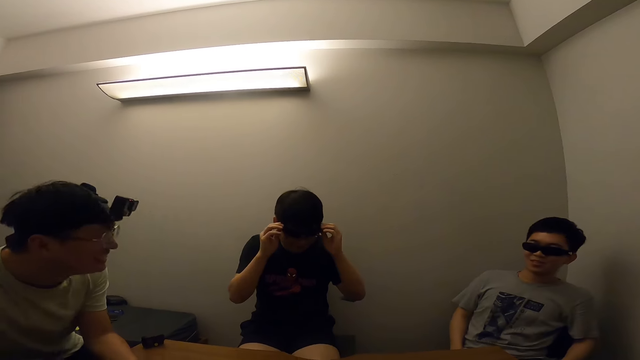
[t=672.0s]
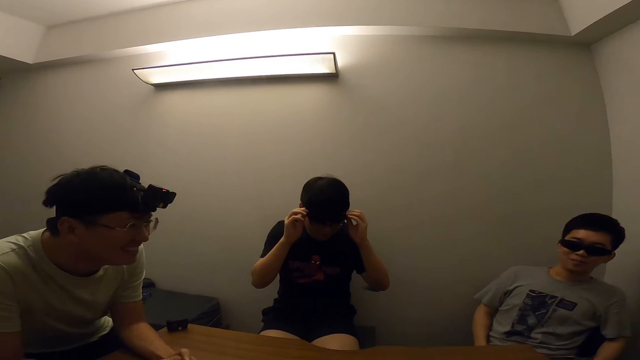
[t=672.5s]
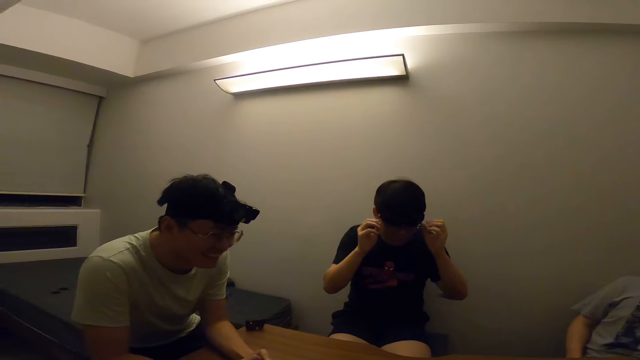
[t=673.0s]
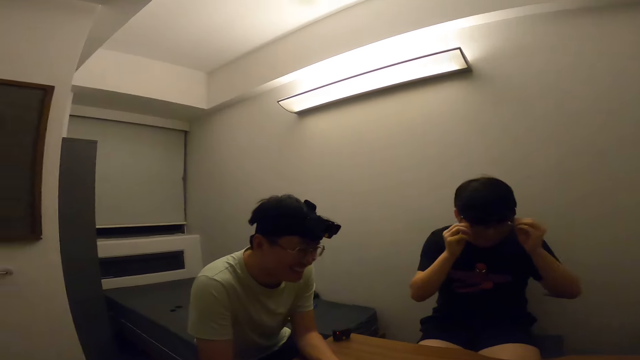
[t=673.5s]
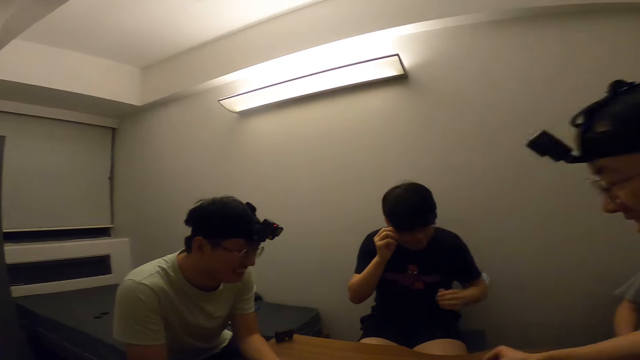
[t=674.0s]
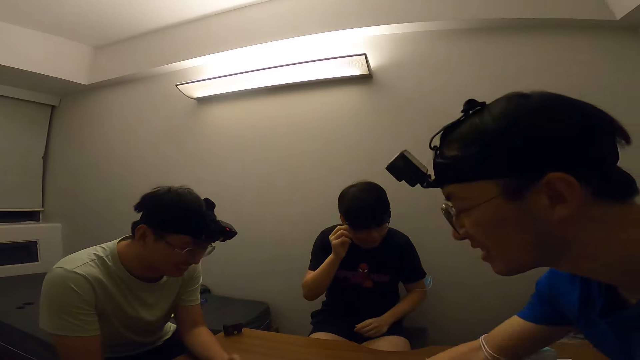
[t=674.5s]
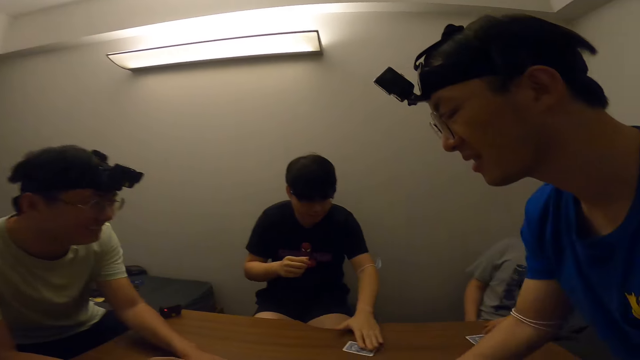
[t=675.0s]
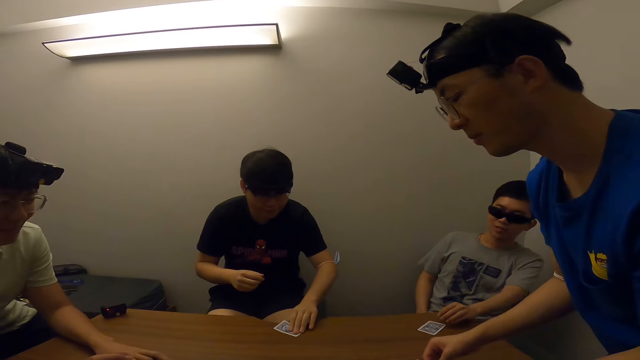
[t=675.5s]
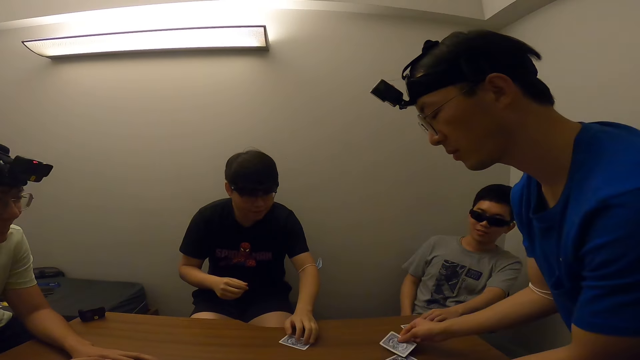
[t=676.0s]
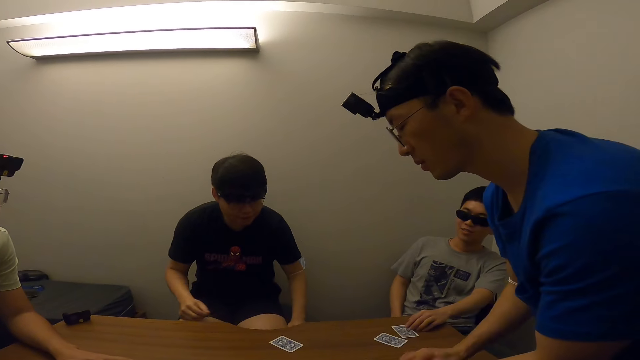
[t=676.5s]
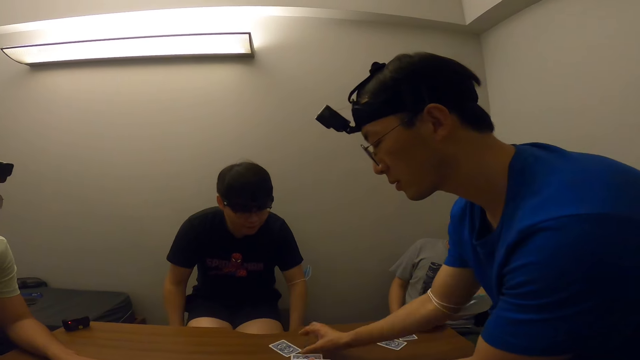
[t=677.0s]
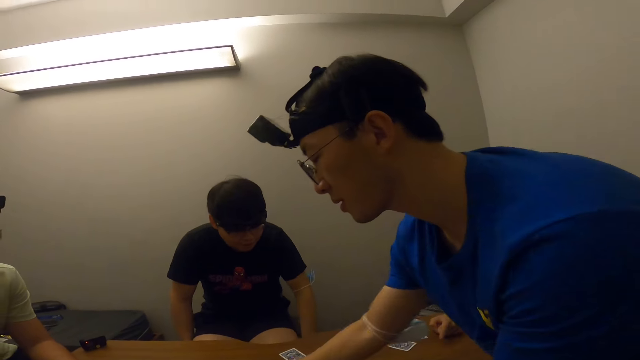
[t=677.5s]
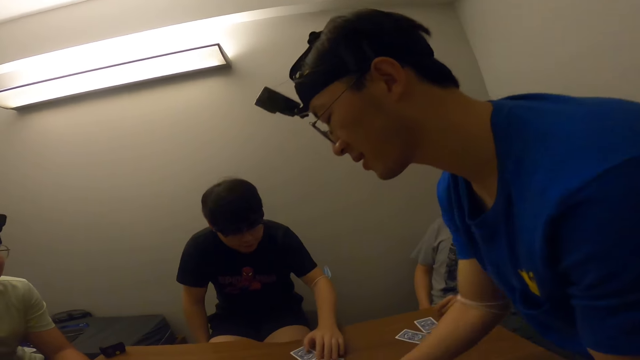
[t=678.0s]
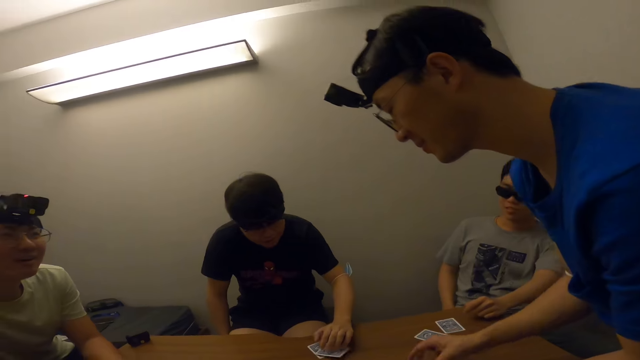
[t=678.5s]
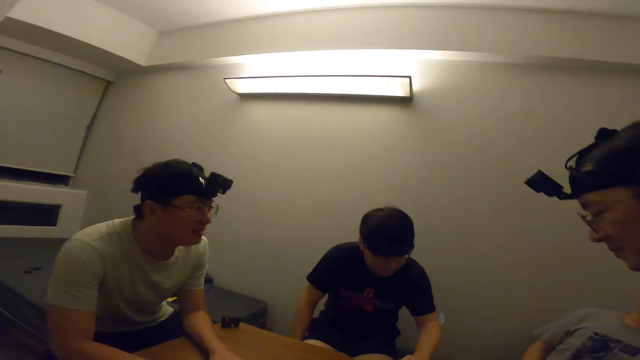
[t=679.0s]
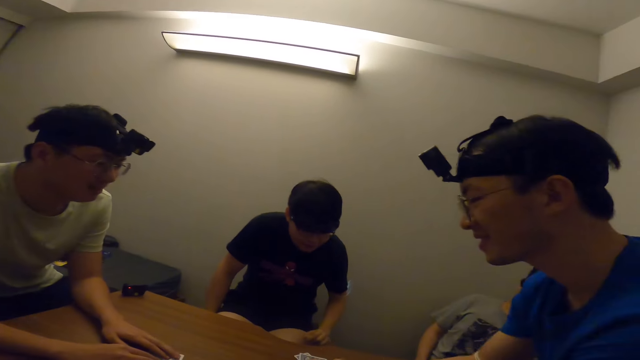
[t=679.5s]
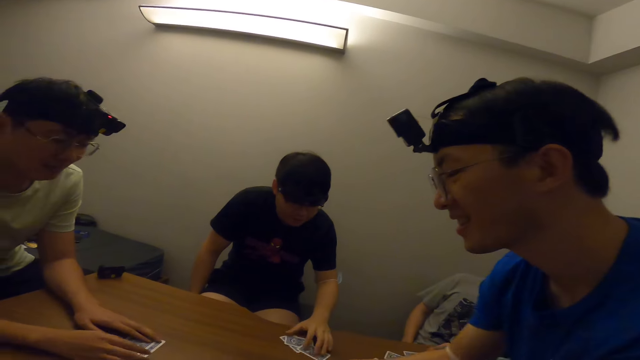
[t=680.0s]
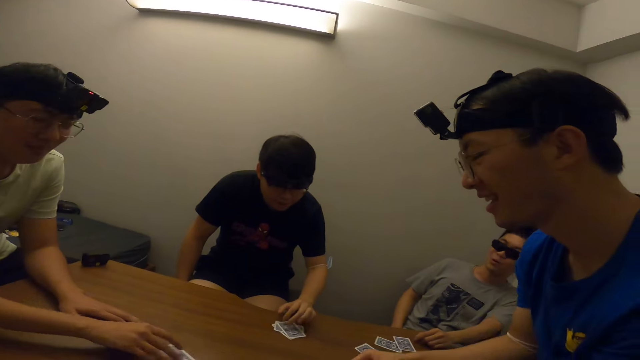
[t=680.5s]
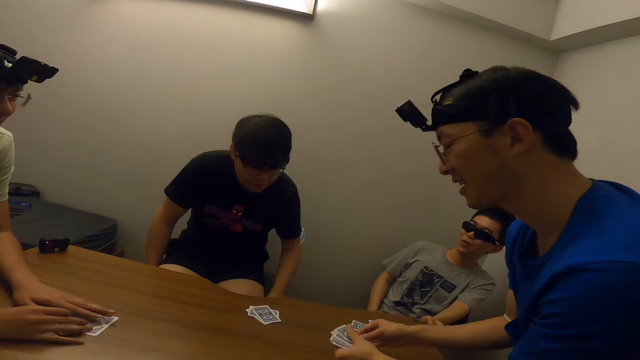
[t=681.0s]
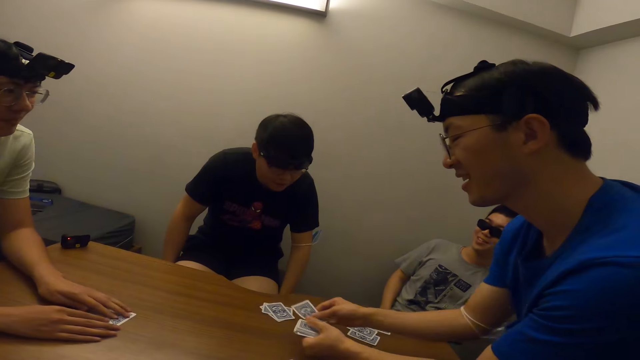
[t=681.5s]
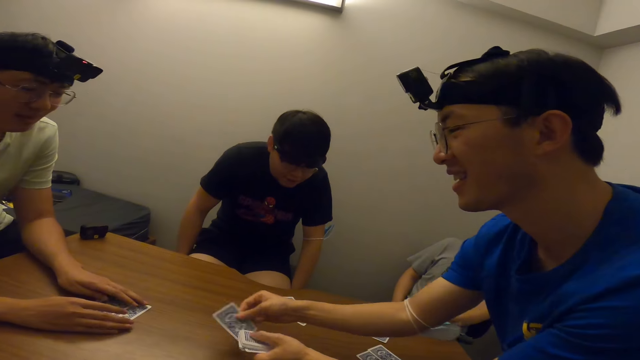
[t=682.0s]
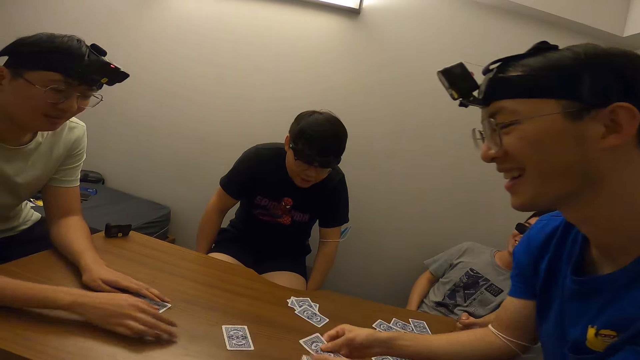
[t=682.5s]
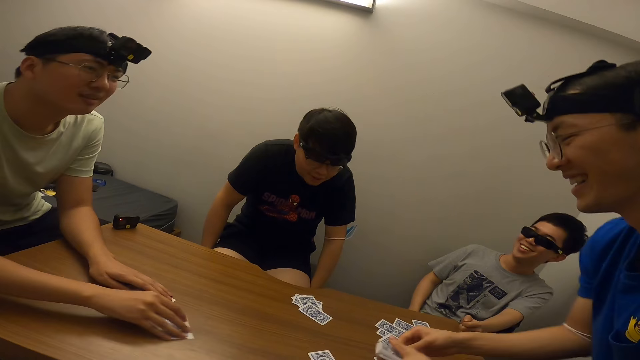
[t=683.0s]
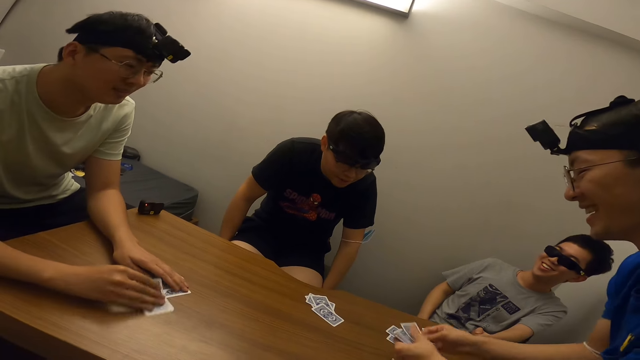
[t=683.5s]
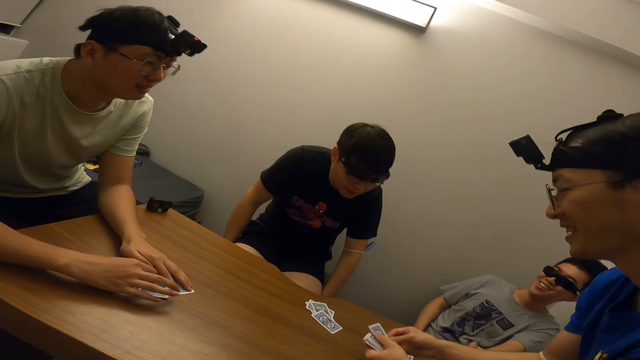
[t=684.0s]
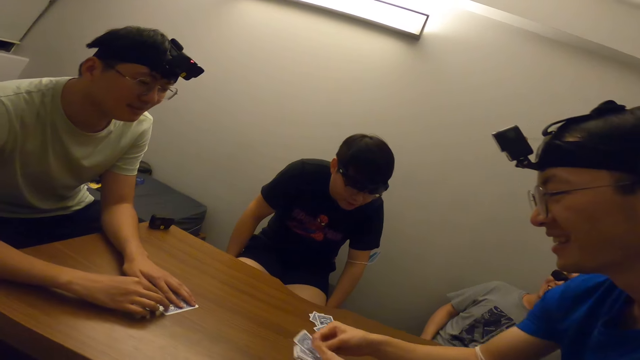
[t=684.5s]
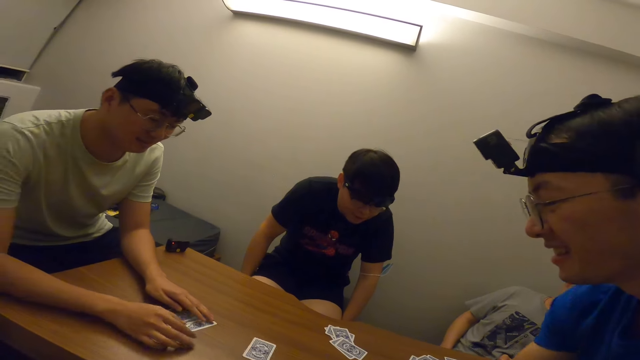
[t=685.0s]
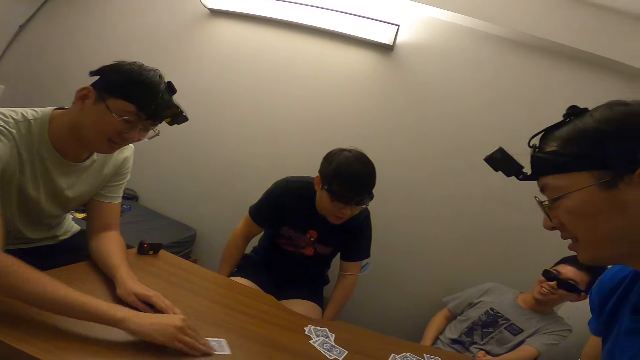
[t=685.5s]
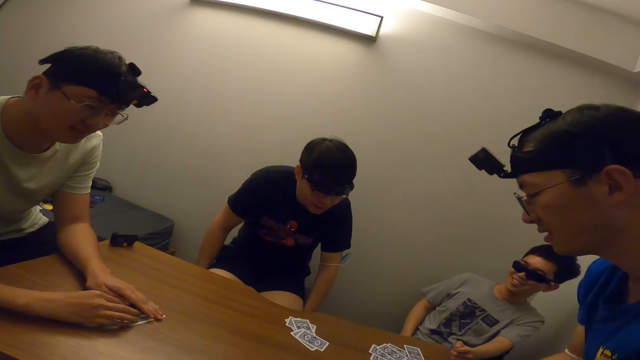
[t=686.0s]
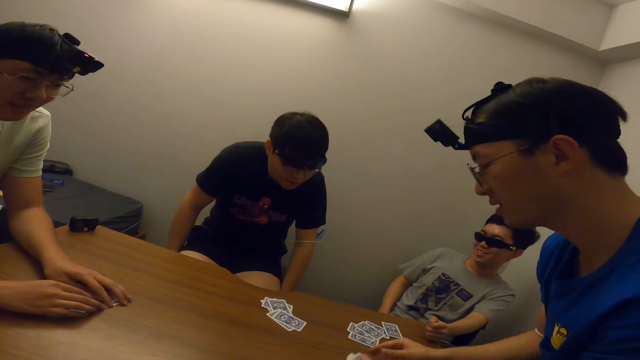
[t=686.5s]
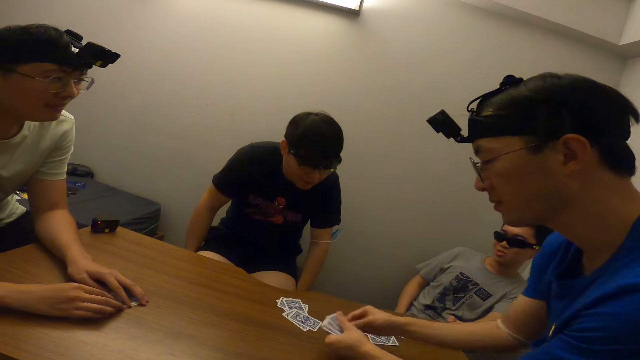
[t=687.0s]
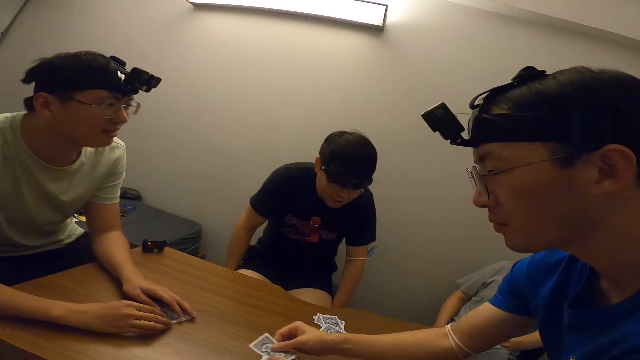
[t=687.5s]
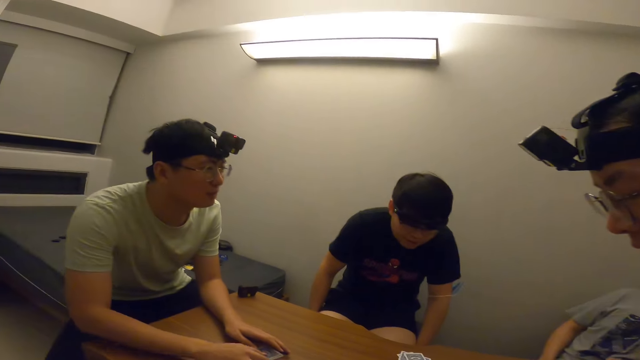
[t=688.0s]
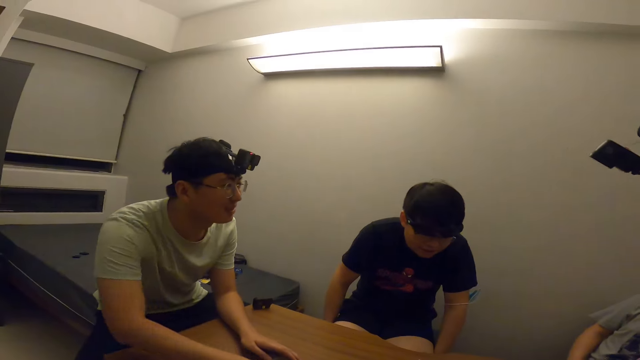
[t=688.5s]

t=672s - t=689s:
A man shares the cards on the table with both hands. The man takes the card from the table.

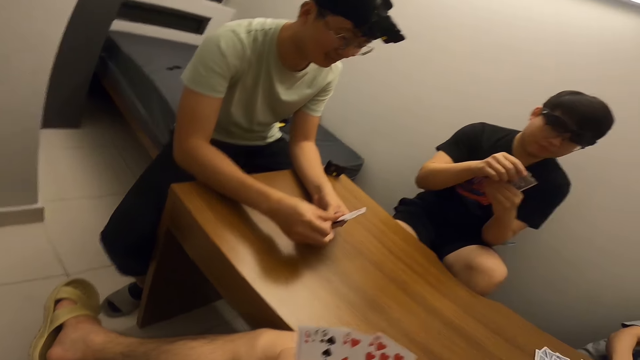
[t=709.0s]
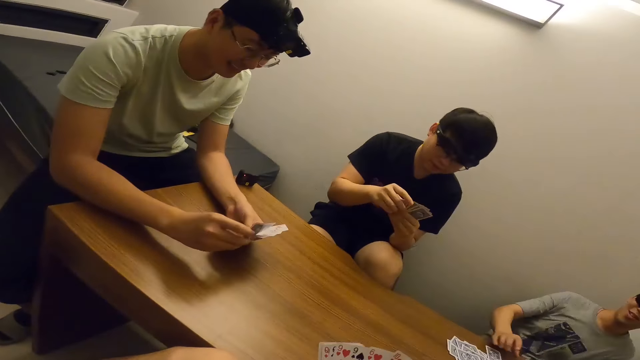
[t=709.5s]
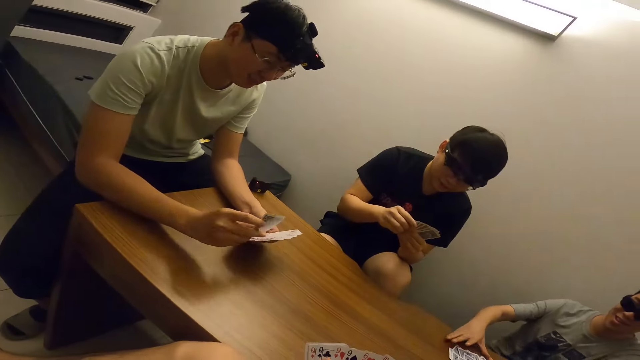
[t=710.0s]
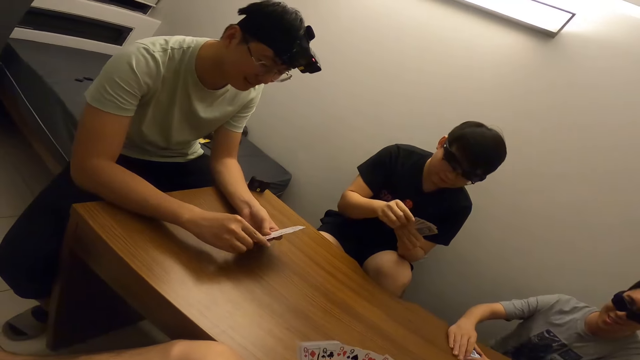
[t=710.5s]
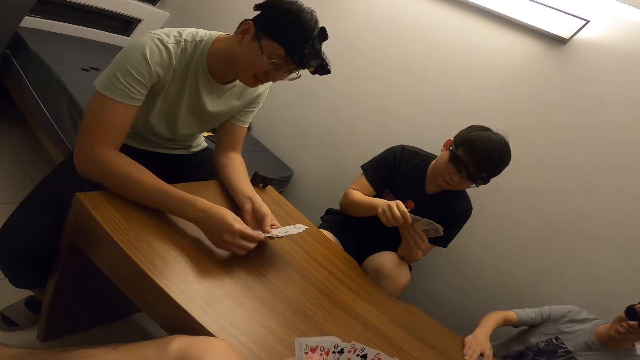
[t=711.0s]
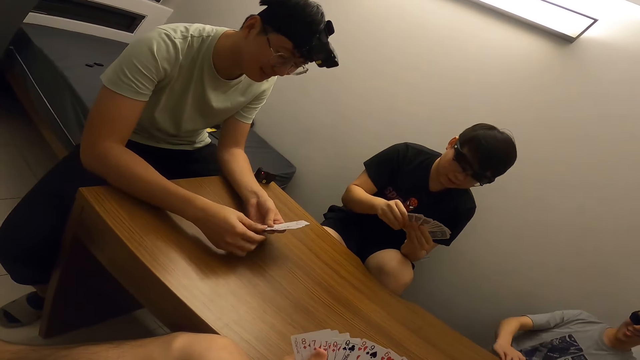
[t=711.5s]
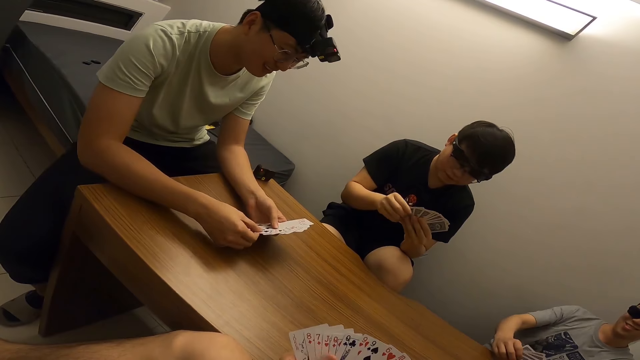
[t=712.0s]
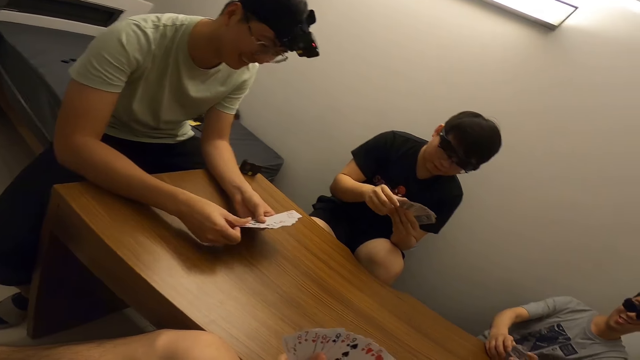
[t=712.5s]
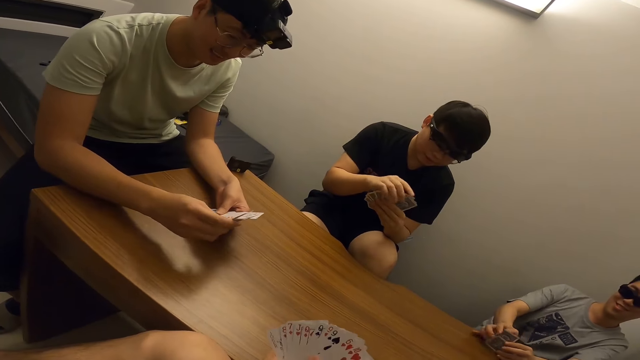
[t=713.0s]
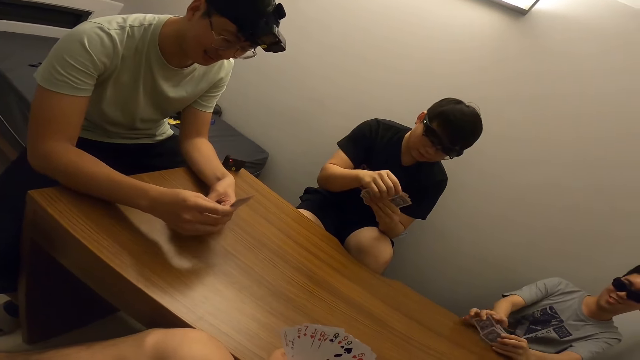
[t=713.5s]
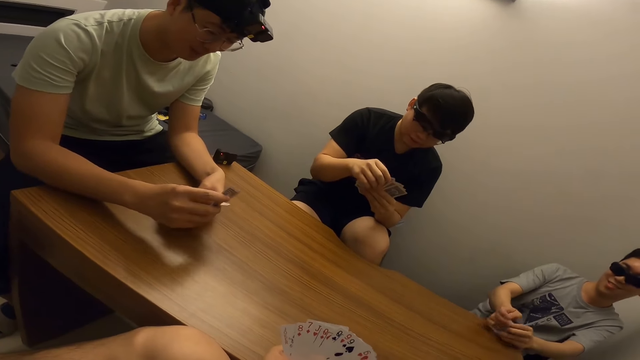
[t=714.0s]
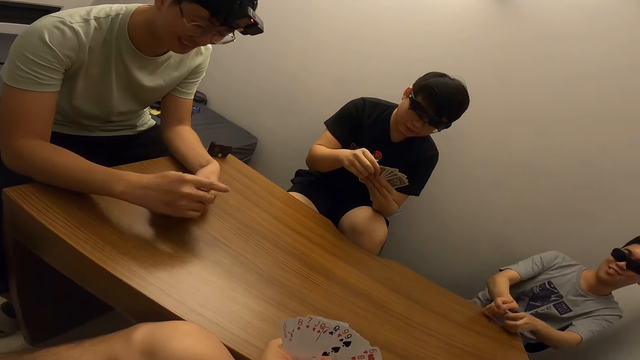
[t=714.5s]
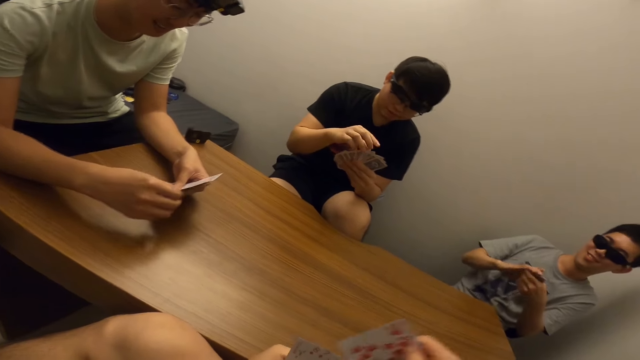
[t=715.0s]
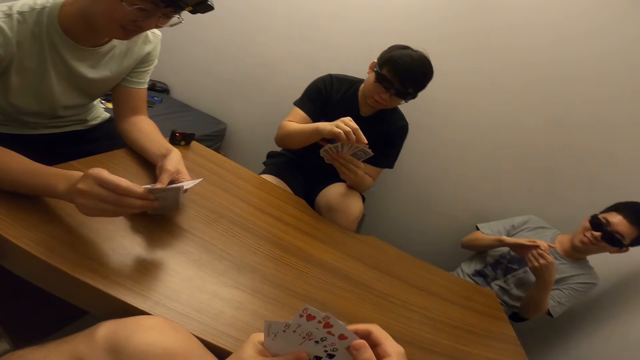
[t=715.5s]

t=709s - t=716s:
The camera wearer shuffles cards with both hands.
